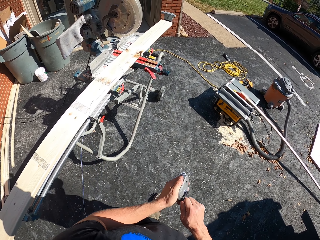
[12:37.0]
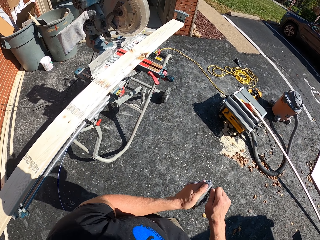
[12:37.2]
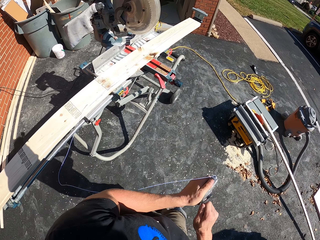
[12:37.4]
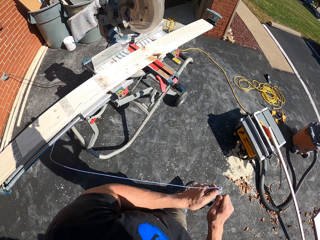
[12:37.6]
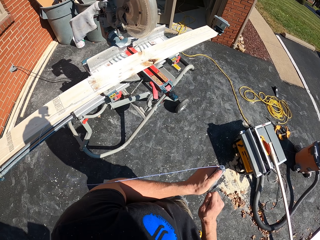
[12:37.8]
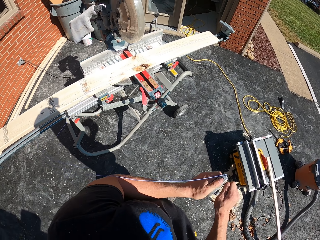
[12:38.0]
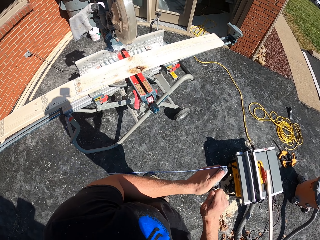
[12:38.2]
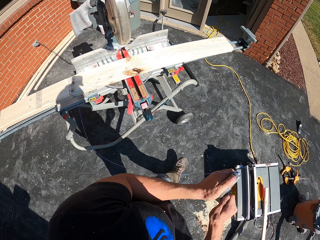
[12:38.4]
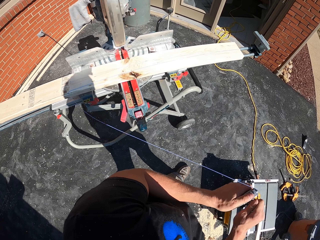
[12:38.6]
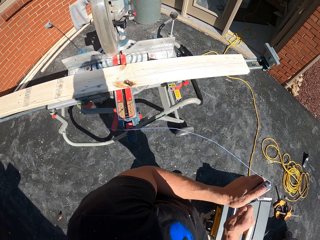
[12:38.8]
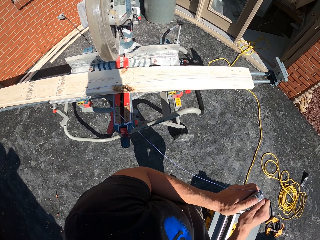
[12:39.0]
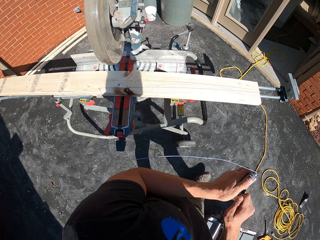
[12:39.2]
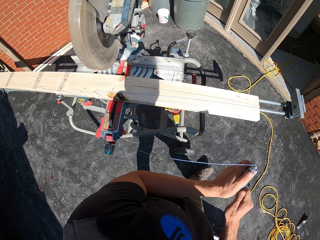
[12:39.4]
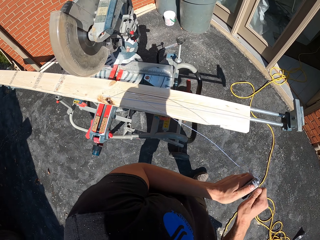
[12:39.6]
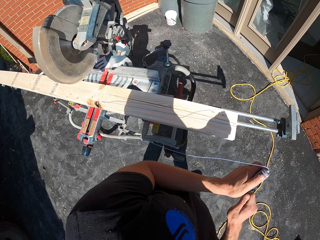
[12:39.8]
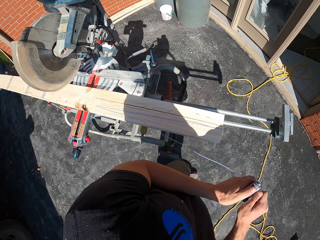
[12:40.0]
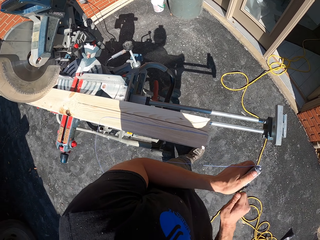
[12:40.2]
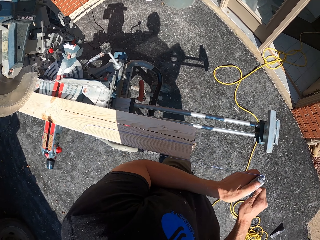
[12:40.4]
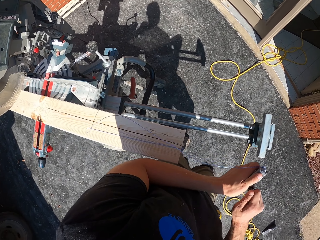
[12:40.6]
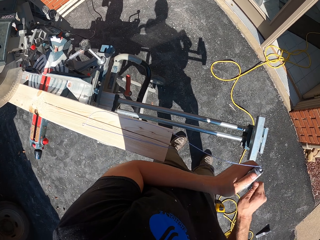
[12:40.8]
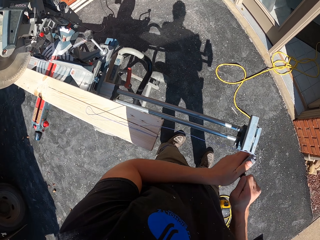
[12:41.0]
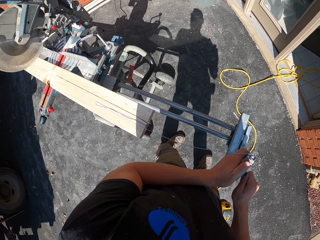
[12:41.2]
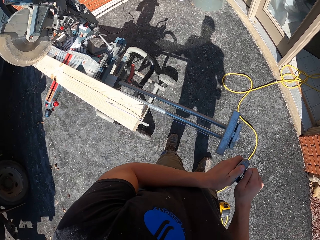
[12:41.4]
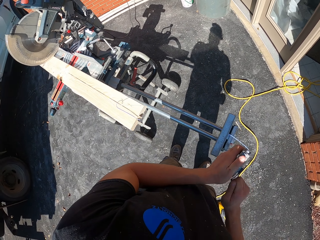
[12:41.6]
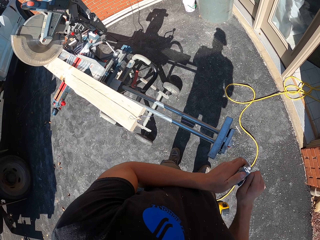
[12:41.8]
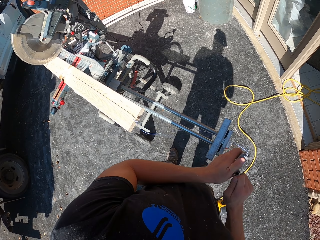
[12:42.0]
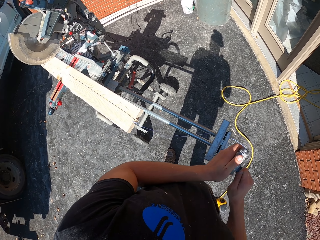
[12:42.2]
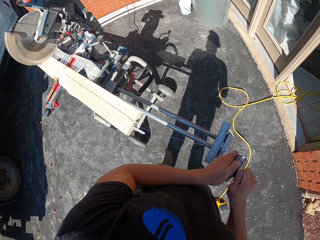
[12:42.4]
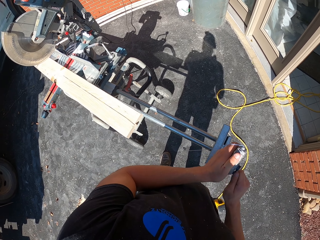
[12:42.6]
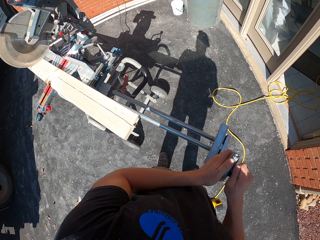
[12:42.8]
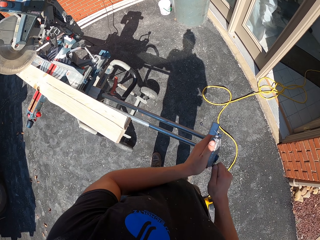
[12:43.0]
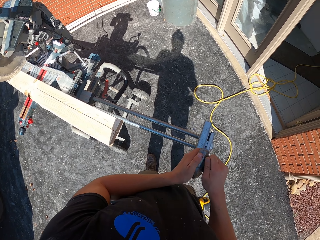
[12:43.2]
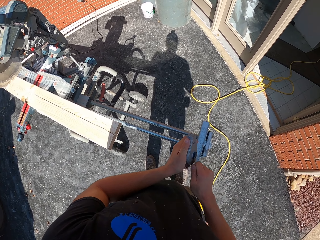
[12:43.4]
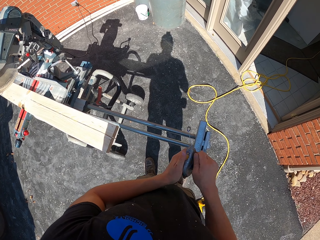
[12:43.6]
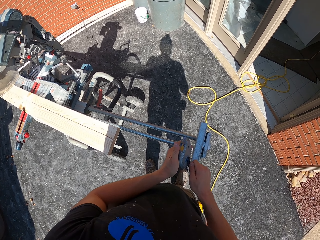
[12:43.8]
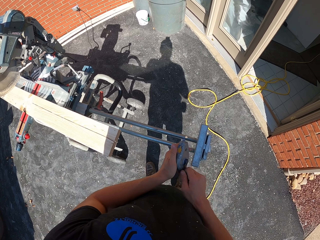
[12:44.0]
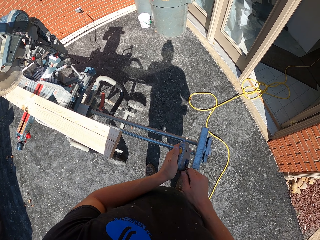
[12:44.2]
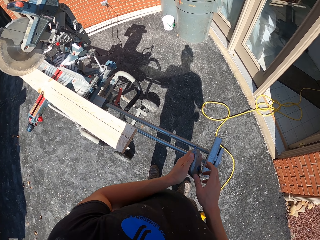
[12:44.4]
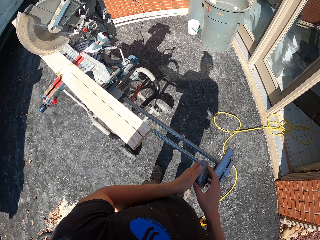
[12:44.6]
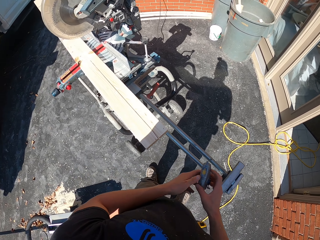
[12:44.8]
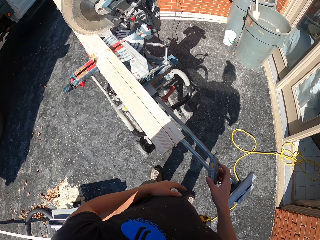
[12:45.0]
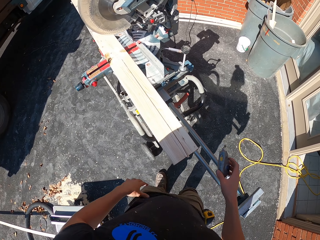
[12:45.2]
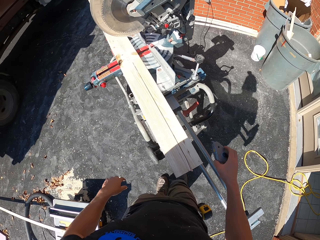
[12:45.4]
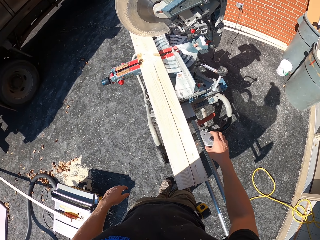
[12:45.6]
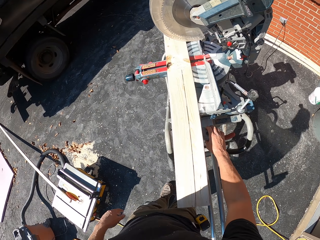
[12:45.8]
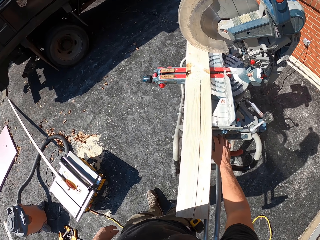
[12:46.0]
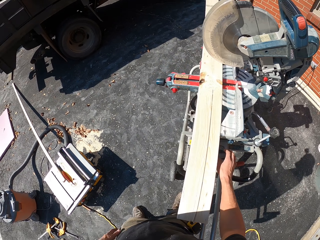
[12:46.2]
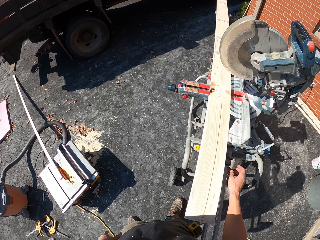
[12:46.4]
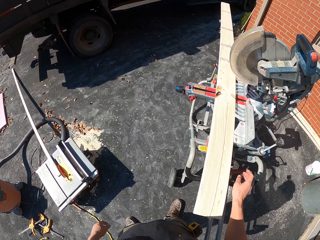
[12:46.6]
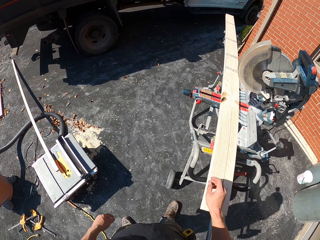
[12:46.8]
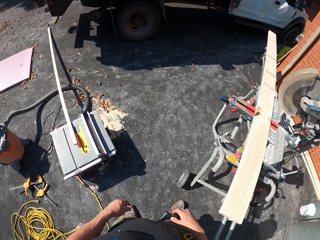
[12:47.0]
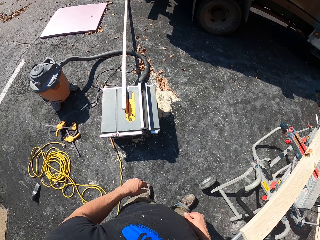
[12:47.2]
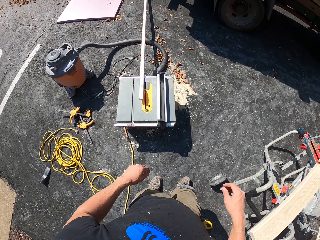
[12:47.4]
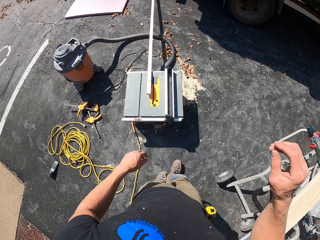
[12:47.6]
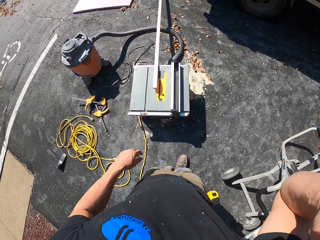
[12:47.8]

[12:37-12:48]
The camera wearer rotates the measuring tape. They fold the thread. They walk. They rotate the measuring tape. They put down the measuring tape.

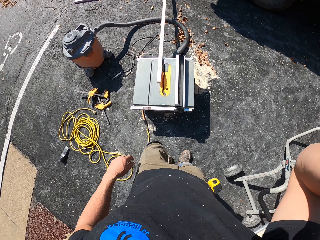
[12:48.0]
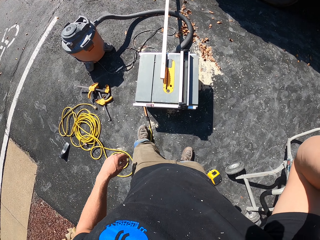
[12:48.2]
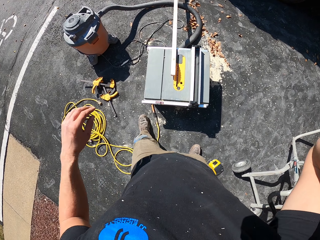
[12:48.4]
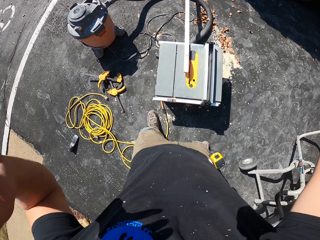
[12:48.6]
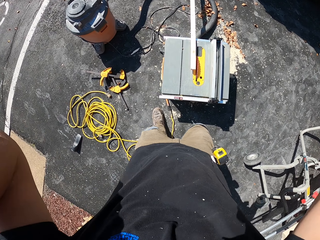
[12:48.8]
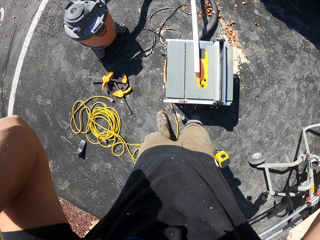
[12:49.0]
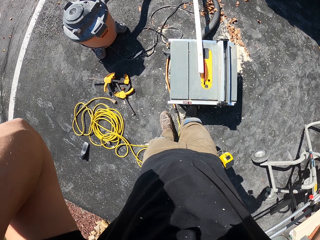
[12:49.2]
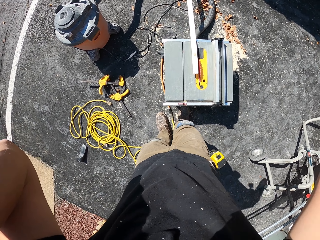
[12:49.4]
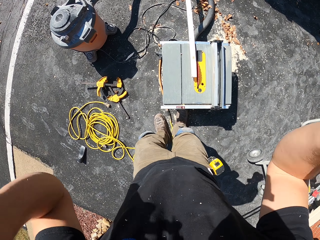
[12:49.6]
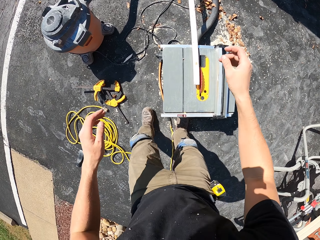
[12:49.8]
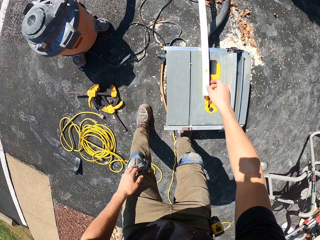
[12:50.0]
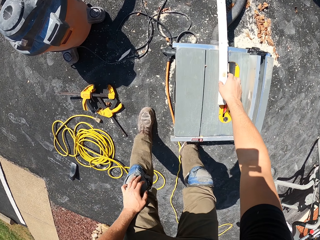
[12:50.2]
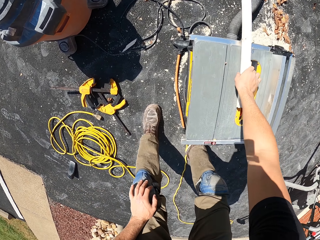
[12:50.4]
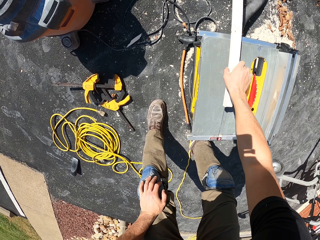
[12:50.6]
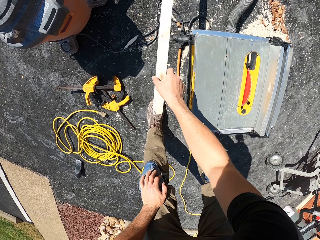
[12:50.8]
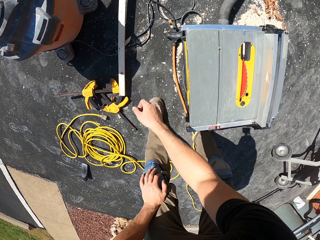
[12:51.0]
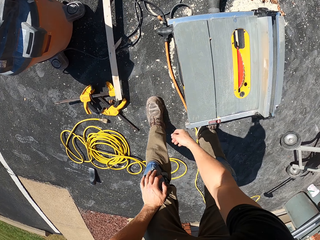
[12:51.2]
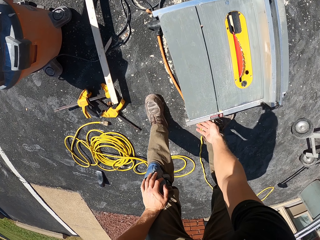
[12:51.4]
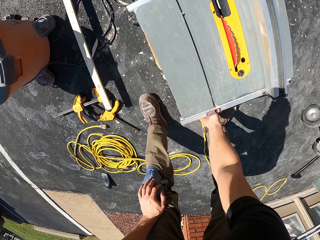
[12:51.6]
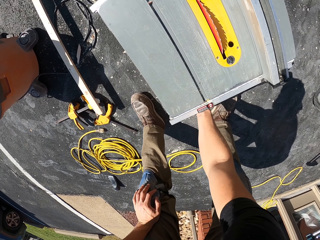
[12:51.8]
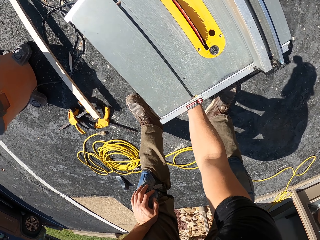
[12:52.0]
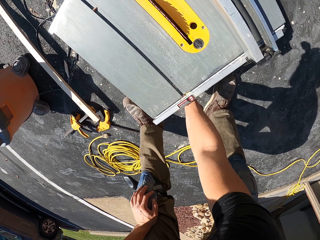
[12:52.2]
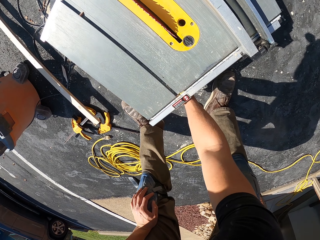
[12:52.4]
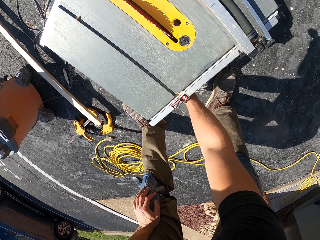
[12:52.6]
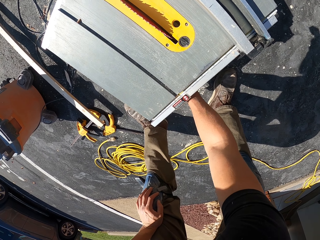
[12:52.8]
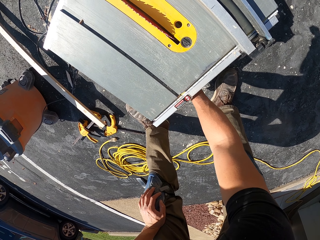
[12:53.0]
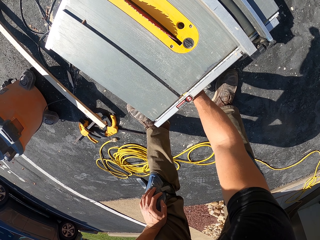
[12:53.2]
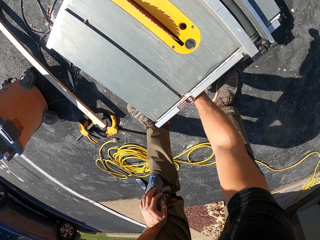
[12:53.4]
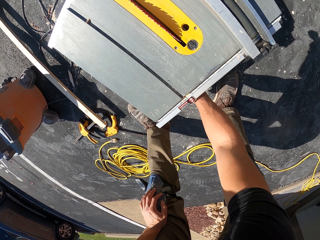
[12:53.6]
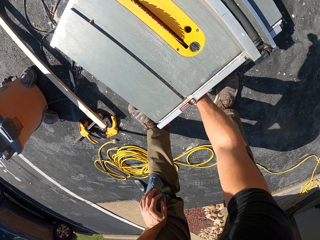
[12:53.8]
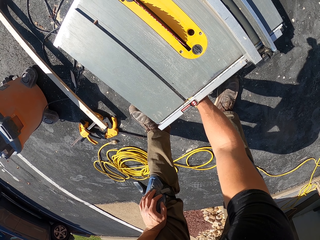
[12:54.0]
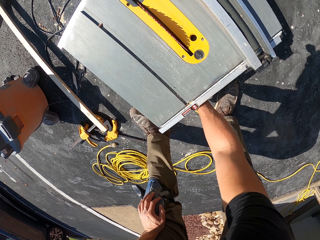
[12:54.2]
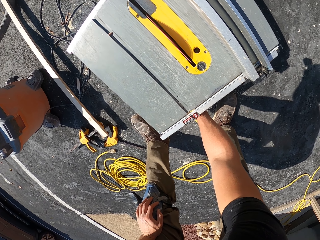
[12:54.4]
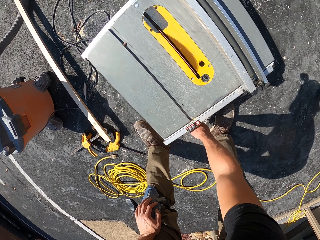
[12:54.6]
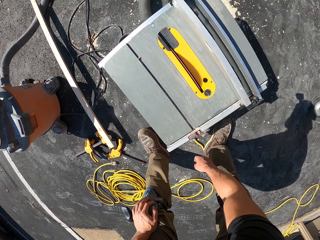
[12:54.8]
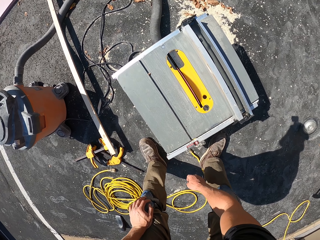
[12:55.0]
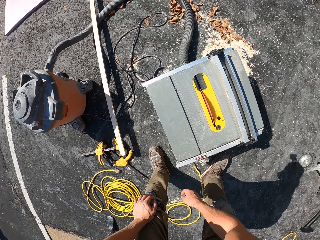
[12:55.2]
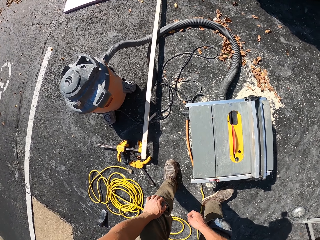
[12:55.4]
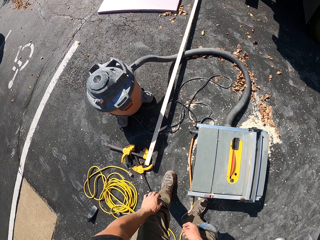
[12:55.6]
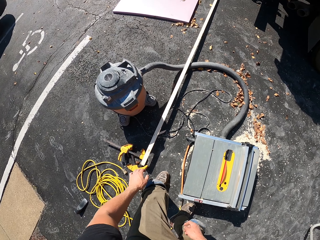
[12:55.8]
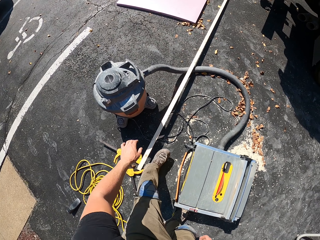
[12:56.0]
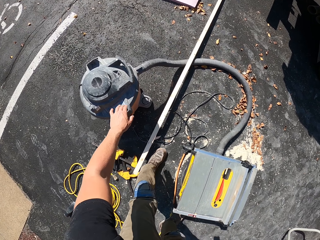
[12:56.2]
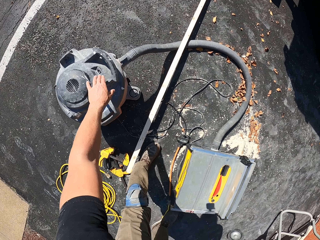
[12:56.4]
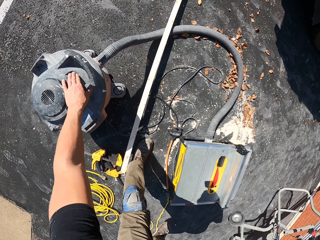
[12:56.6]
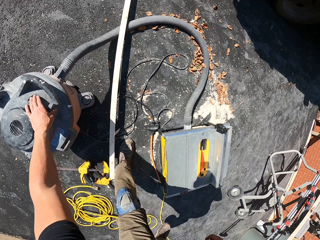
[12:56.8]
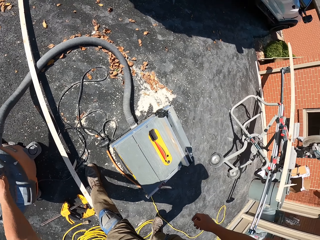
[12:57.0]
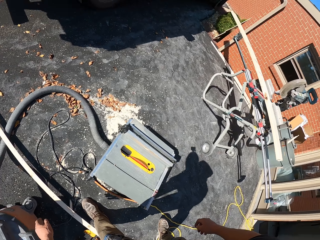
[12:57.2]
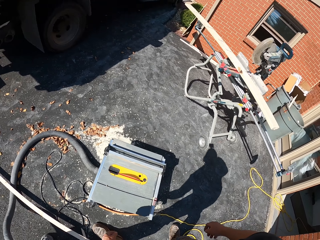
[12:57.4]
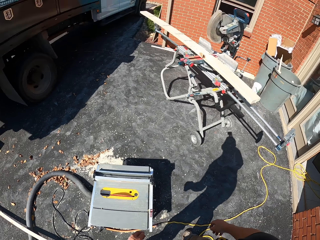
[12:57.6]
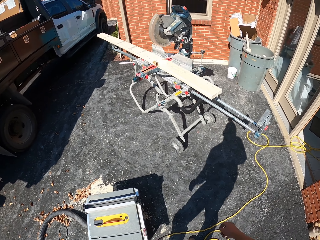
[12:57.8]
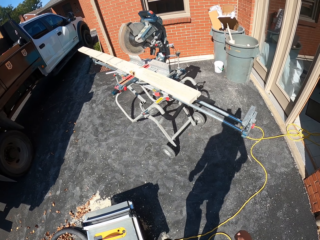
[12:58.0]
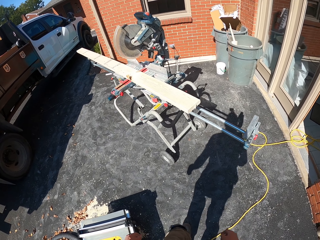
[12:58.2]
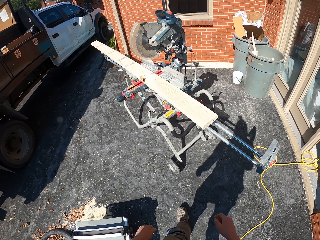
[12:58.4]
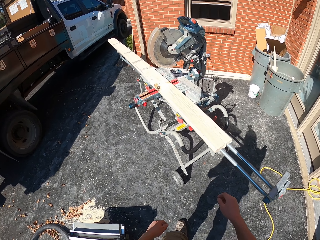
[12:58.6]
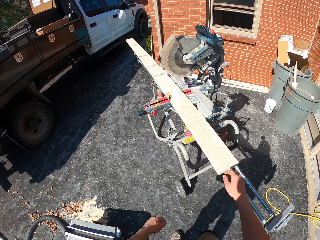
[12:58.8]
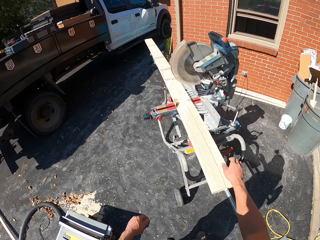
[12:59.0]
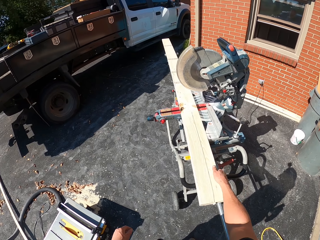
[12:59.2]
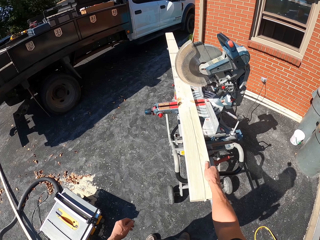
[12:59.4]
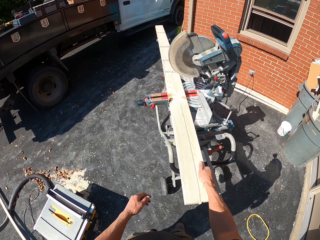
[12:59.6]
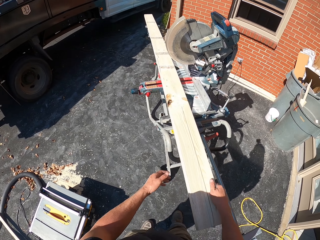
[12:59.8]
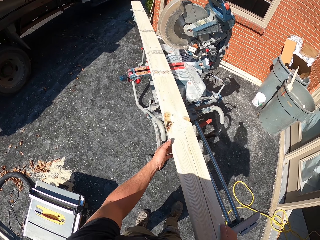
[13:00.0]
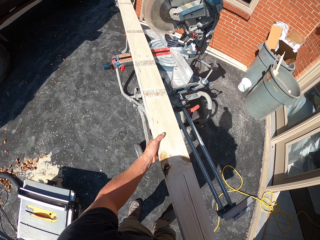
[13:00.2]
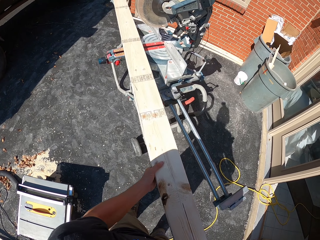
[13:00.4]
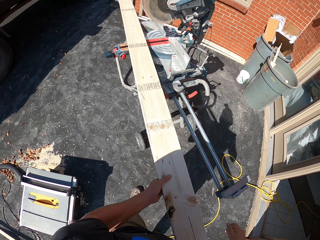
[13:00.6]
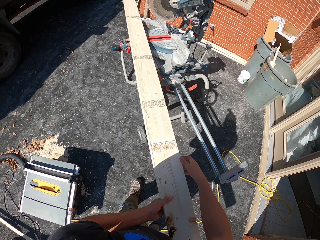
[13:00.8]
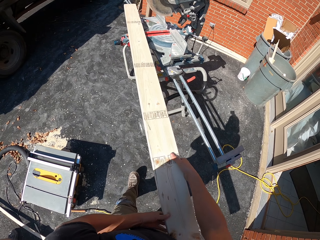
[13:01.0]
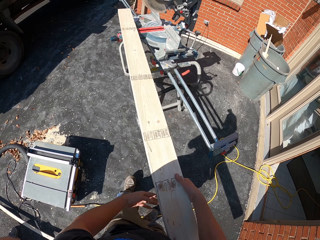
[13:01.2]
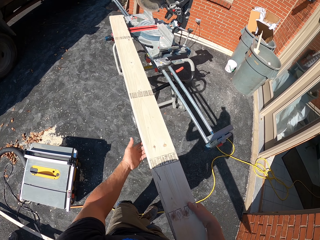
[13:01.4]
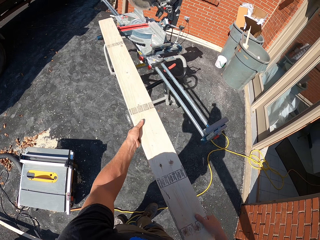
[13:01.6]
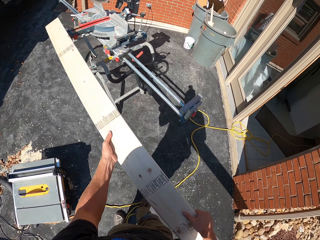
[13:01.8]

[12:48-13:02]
The camera wearer adjusts the camera. They hold a piece of wood and bend. They pick the timber piece. They drop the timber piece down. They push the wood piece to the ground. They ignite the woodcutting machine. They touch the table saw. They press a button on the dust collector. They walk around. They pick a timber. They pull the wood.
